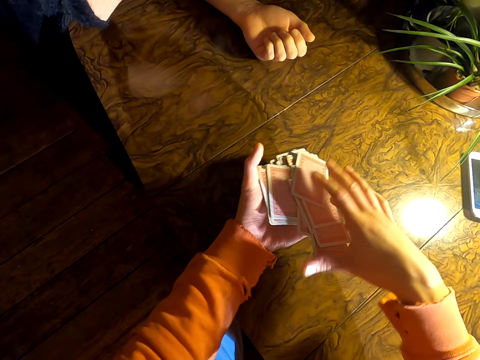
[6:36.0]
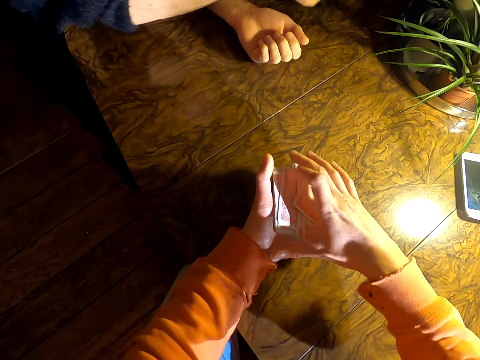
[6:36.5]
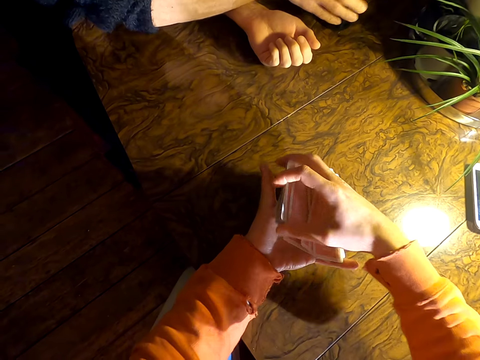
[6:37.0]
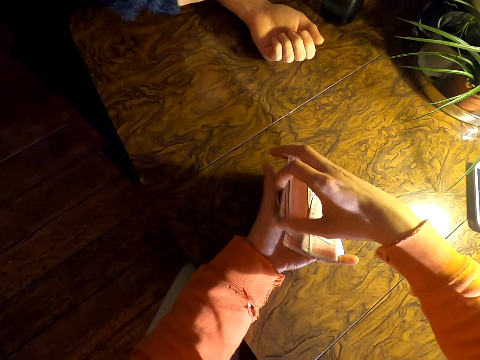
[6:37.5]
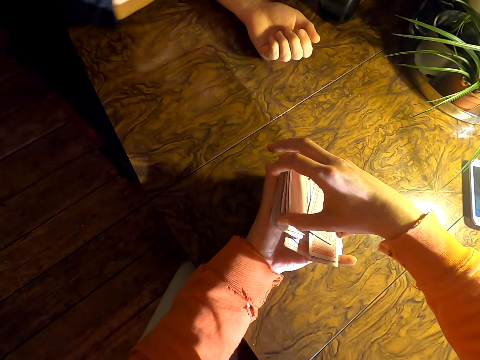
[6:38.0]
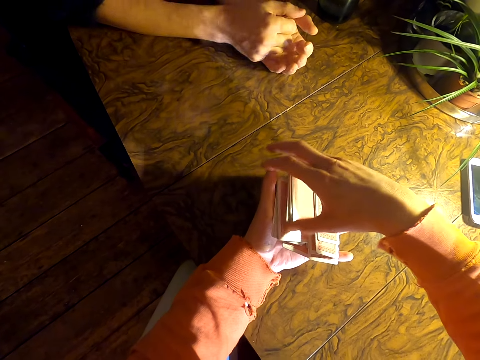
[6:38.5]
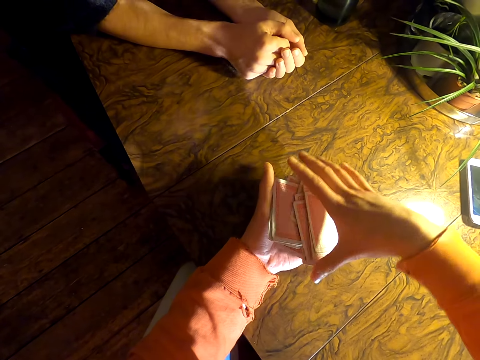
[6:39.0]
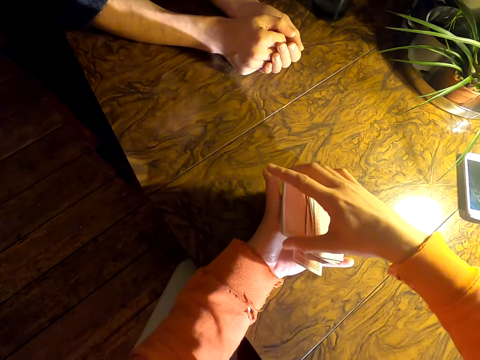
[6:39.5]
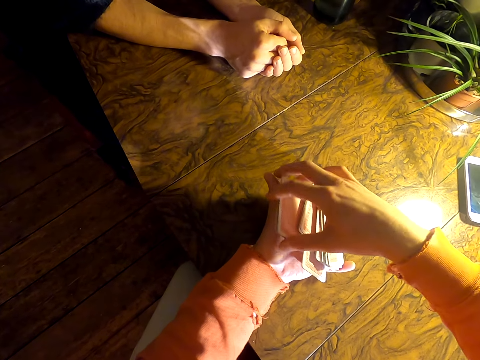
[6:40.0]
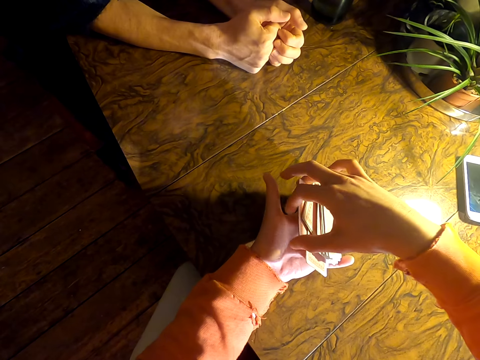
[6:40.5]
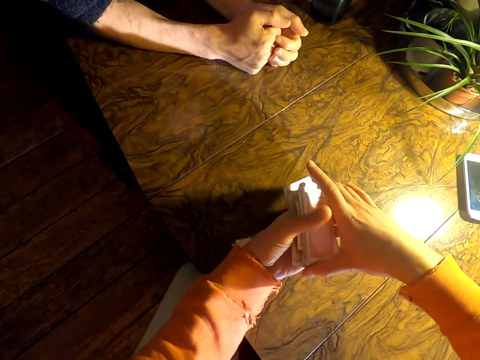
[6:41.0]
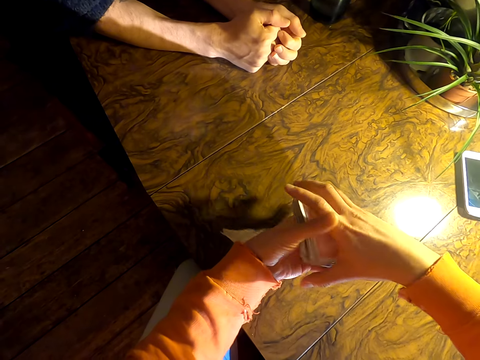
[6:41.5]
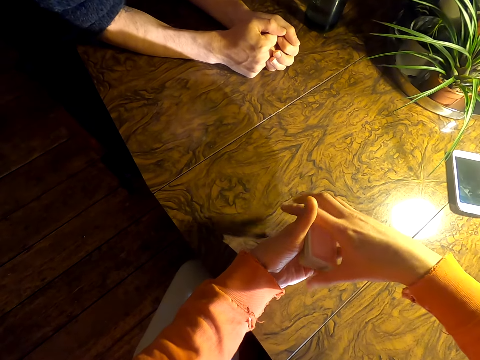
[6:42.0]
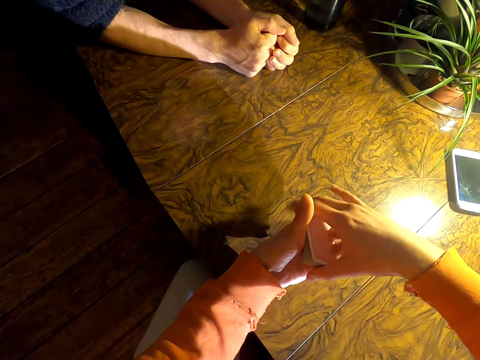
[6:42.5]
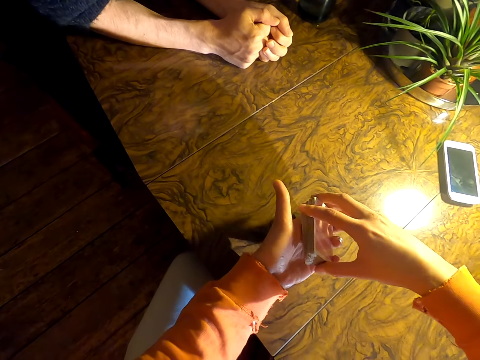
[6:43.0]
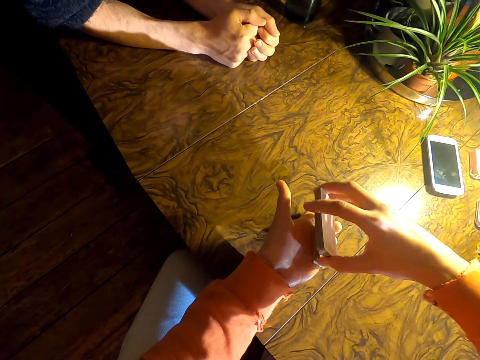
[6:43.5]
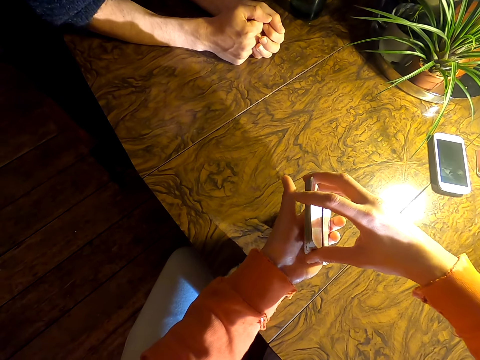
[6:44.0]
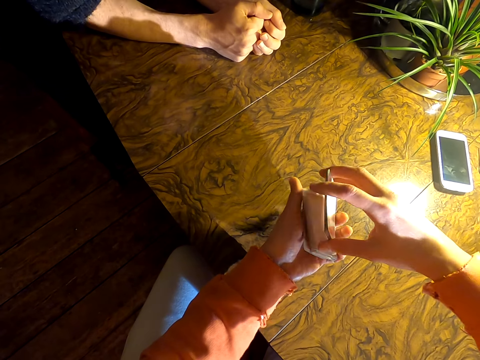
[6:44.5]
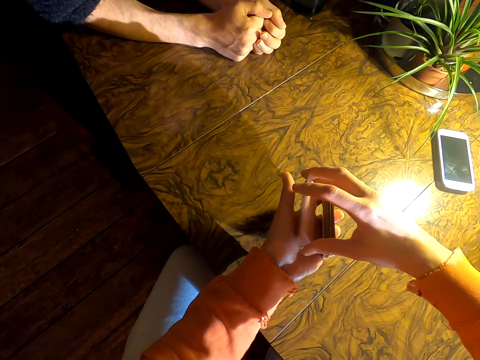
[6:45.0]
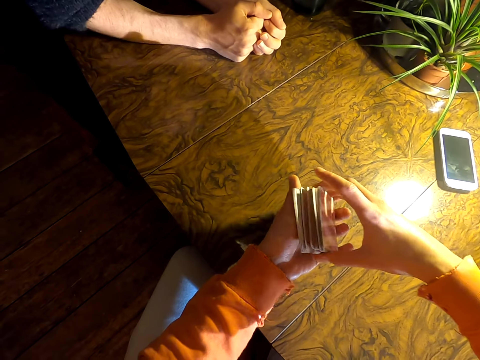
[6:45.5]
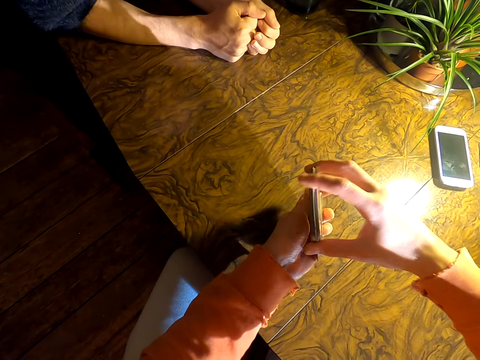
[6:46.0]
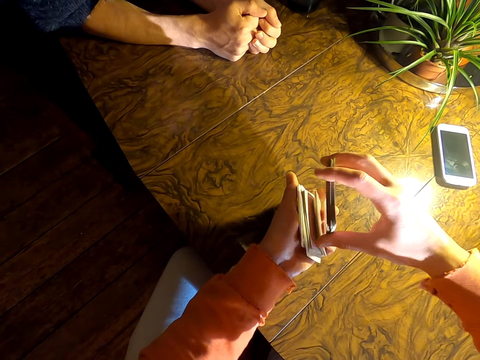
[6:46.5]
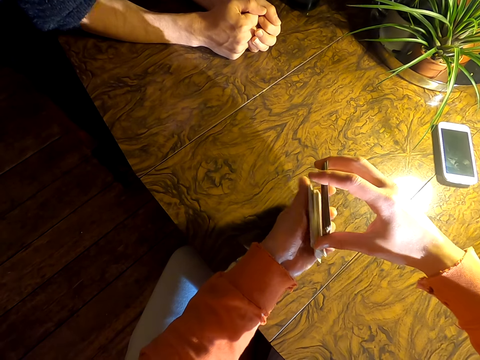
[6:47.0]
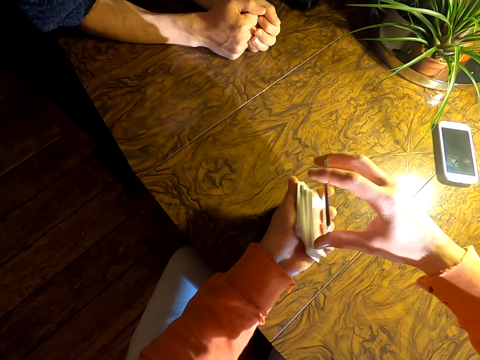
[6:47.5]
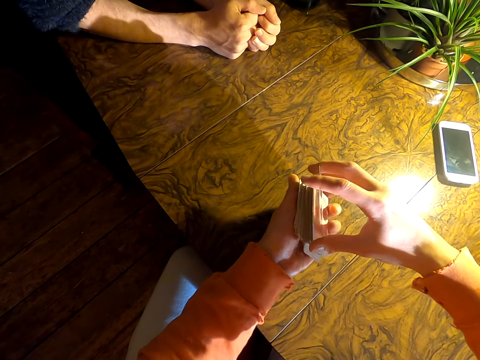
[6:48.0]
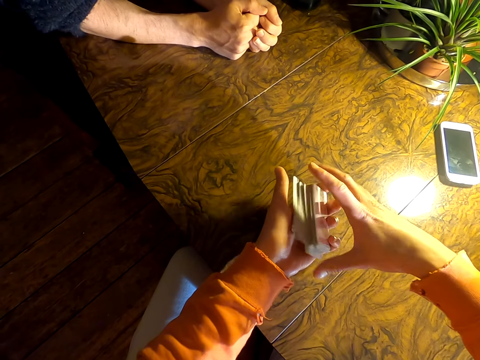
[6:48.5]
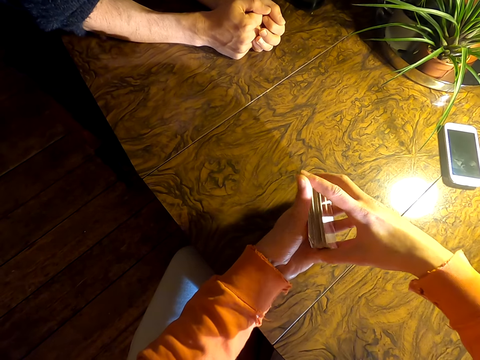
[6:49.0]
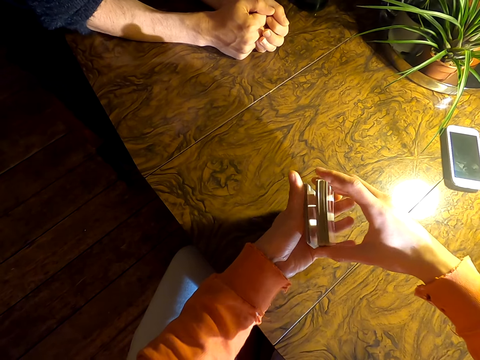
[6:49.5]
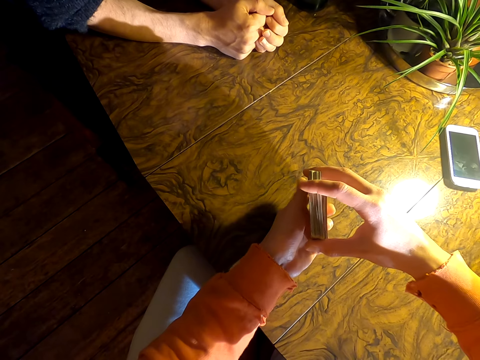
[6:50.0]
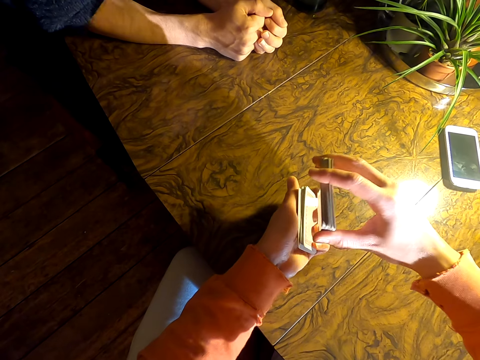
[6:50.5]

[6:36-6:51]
A person drinks water. The person puts a bottle of water on a table. The camera wearer shuffles cards in hand. They mix cards in hand.

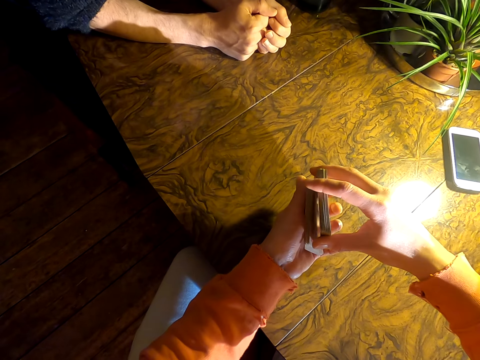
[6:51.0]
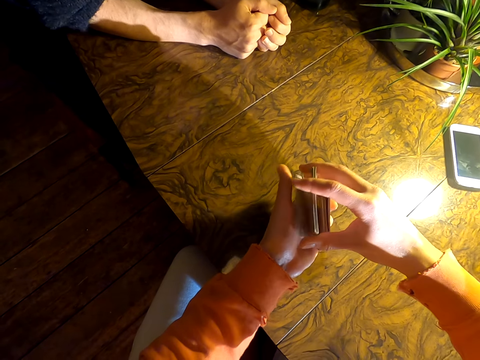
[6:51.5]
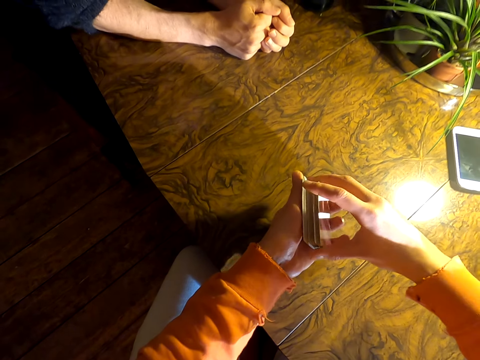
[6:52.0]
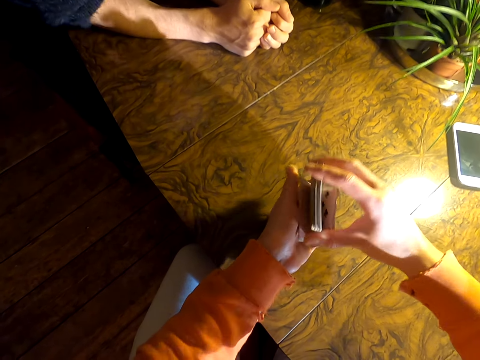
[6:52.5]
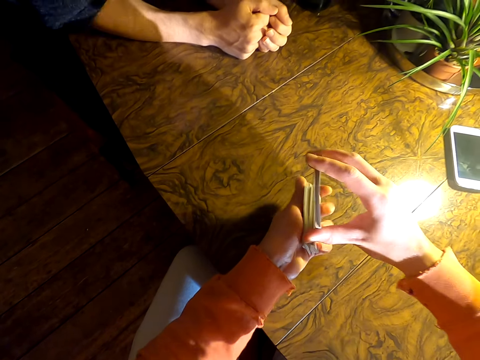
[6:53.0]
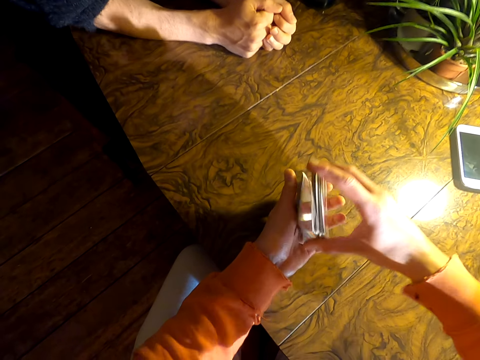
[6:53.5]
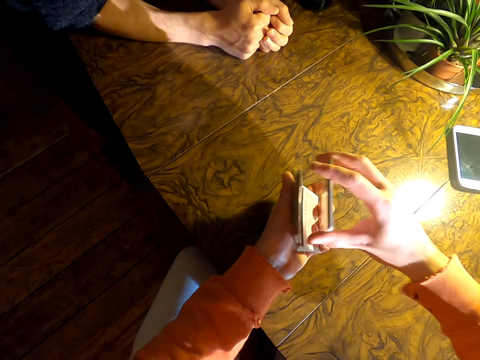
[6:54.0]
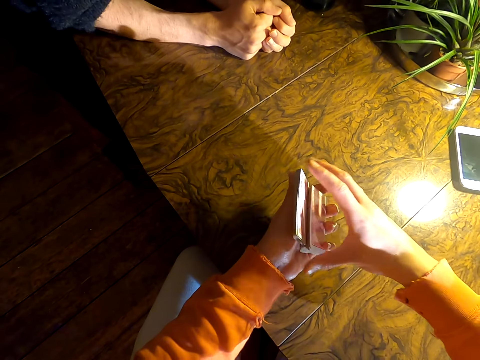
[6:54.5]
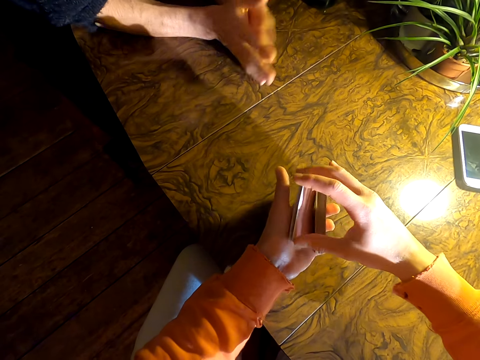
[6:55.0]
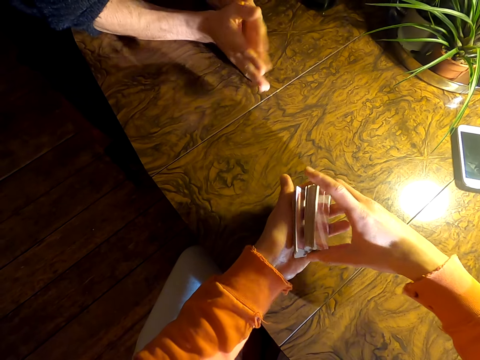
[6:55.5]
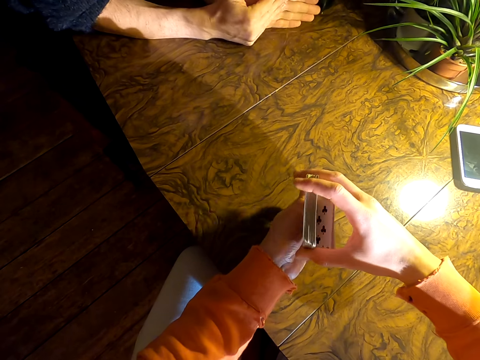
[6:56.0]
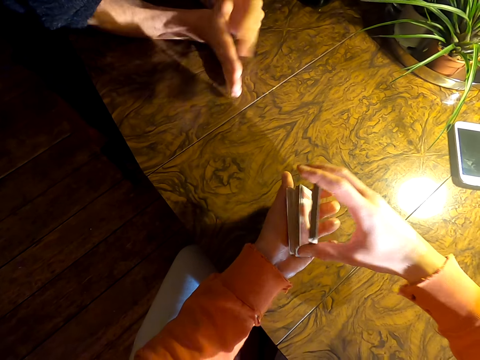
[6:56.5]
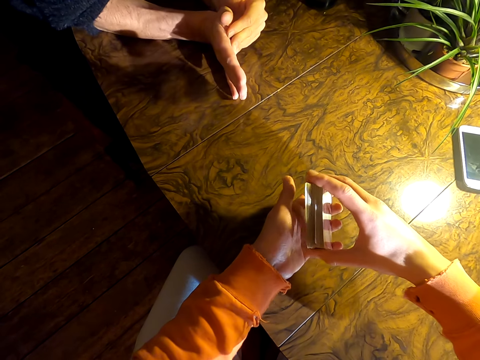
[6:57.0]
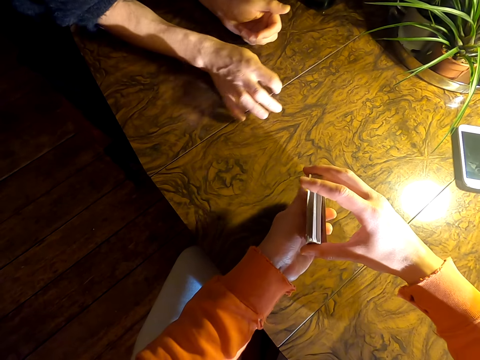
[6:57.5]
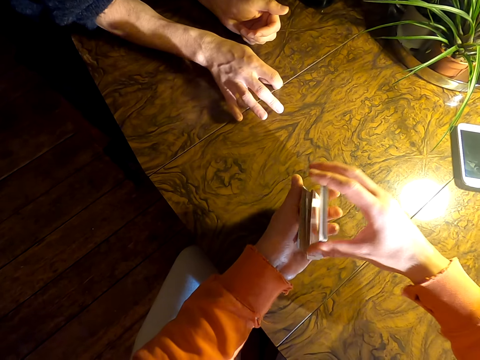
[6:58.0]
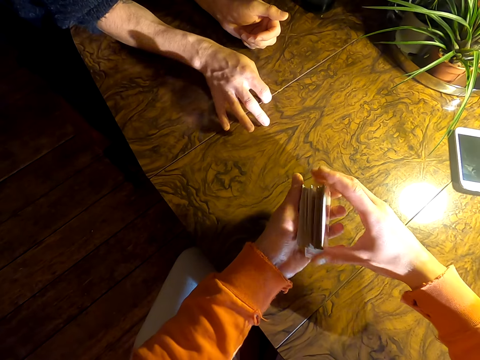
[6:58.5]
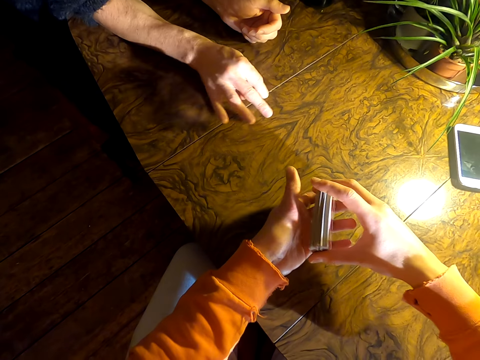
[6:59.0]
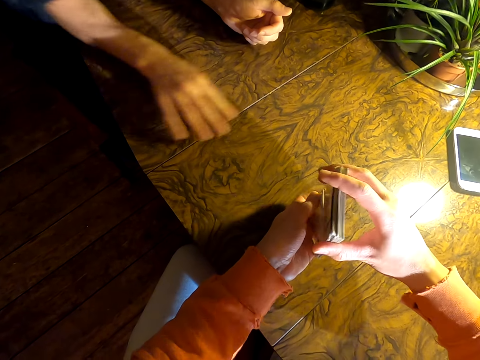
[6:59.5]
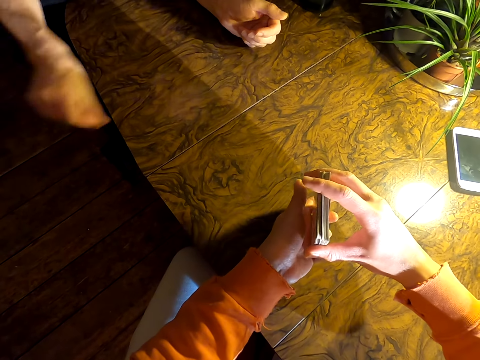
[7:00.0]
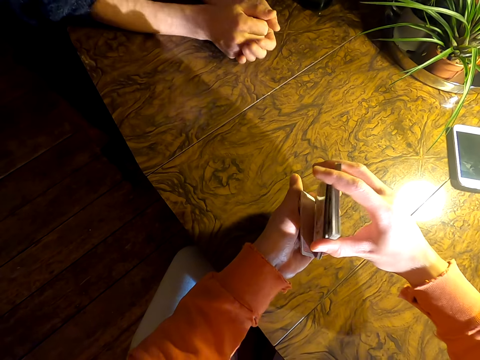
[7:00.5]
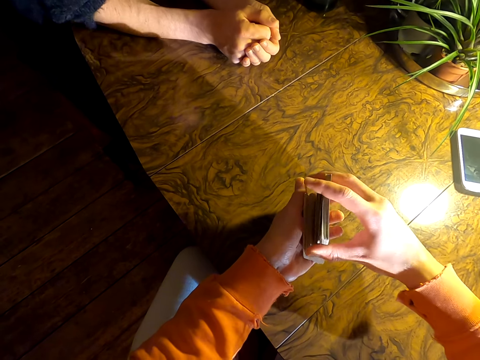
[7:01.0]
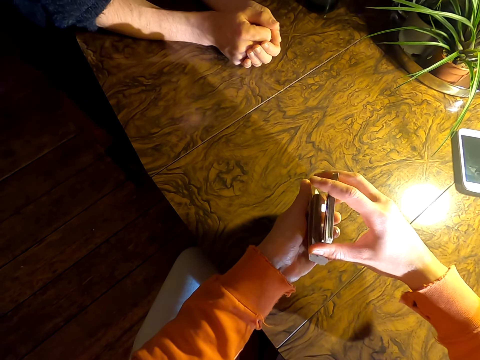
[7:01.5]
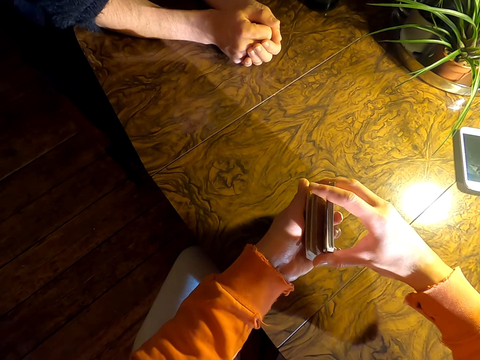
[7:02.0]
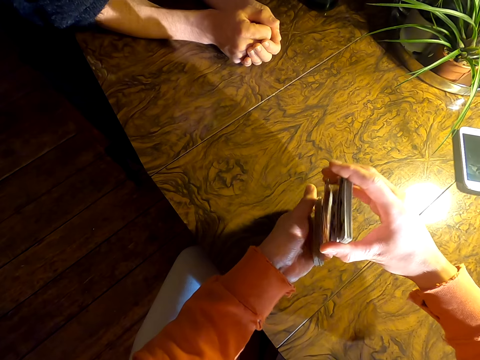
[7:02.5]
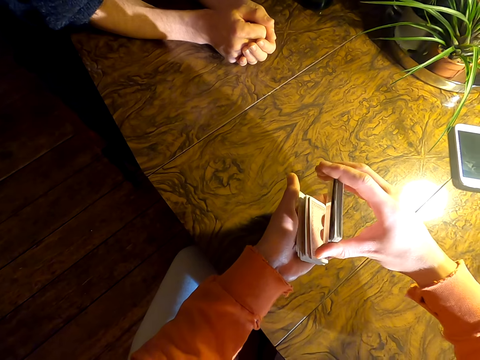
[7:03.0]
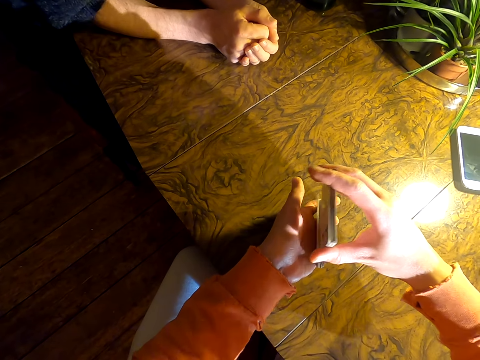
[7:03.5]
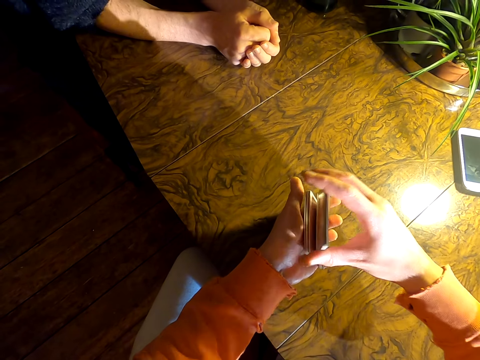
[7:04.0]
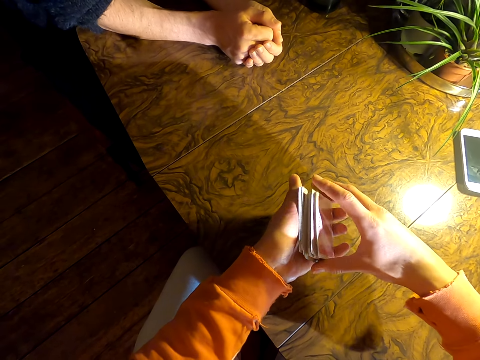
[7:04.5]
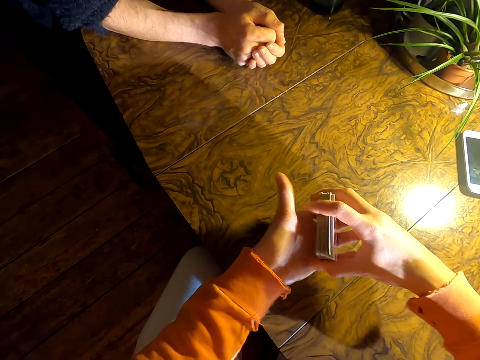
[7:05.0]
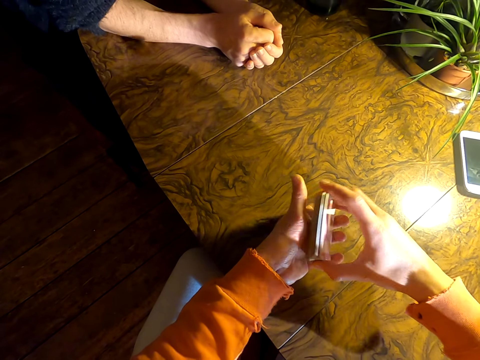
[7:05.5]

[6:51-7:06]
A person sways hands. The person draws fingers on a table. The camera wearer mixes cards in hand.
